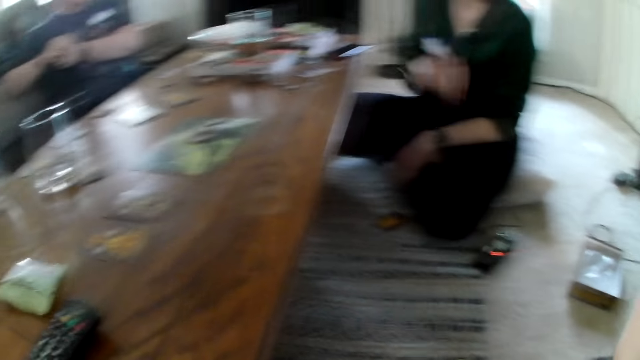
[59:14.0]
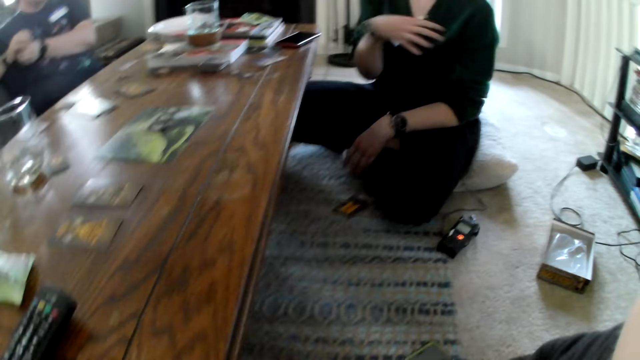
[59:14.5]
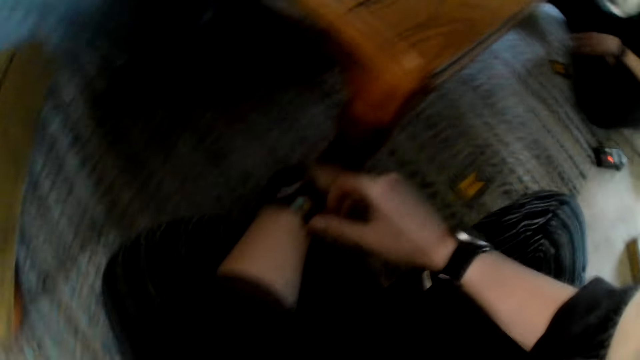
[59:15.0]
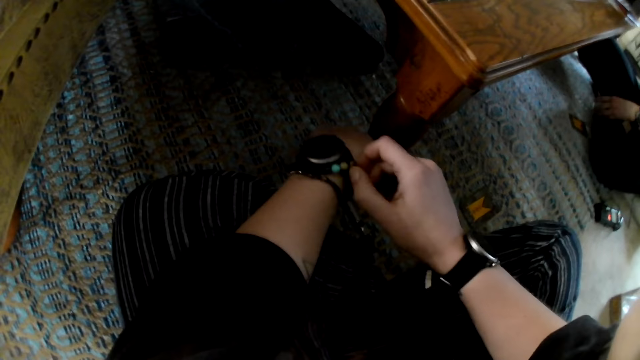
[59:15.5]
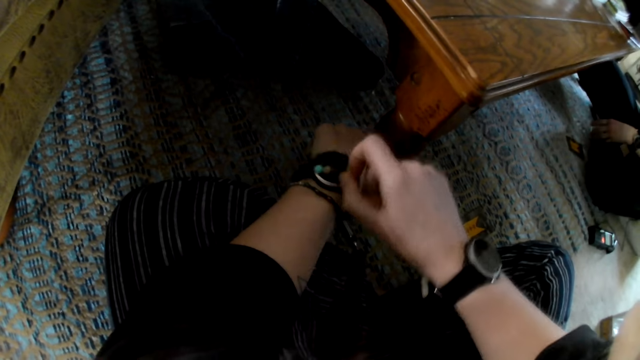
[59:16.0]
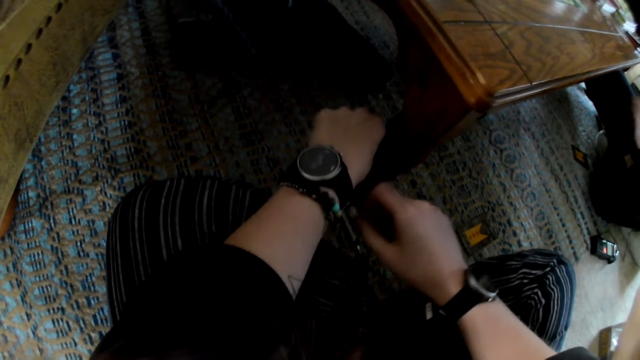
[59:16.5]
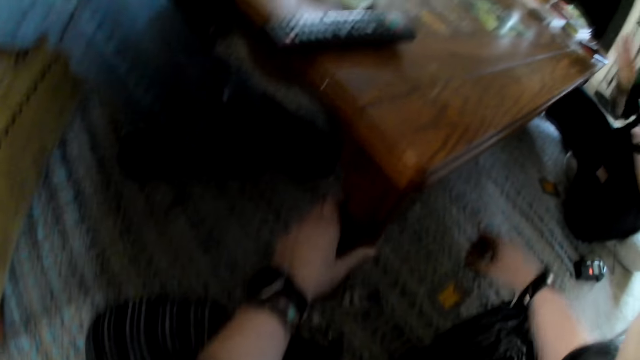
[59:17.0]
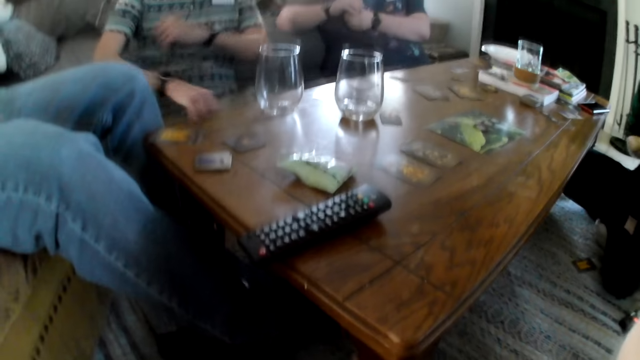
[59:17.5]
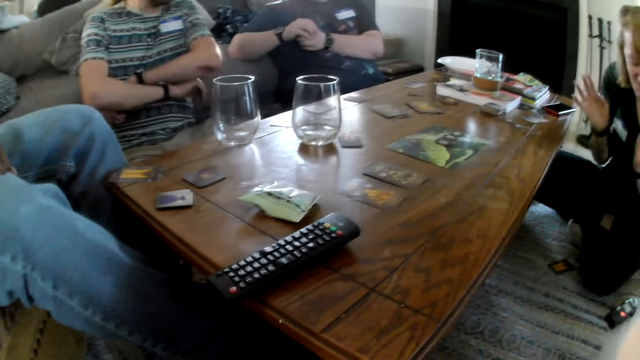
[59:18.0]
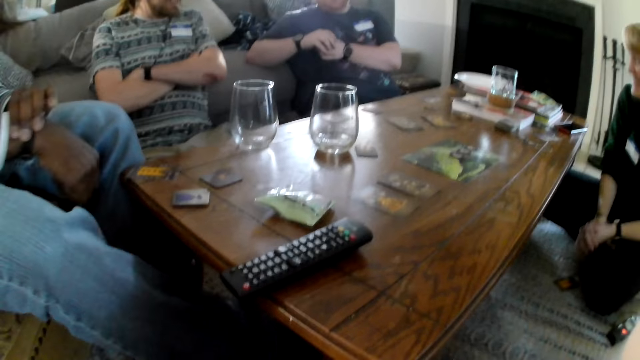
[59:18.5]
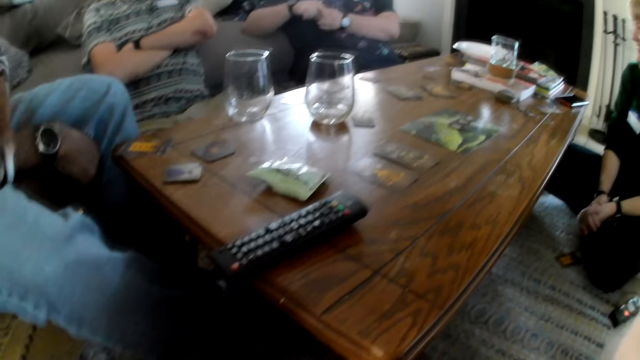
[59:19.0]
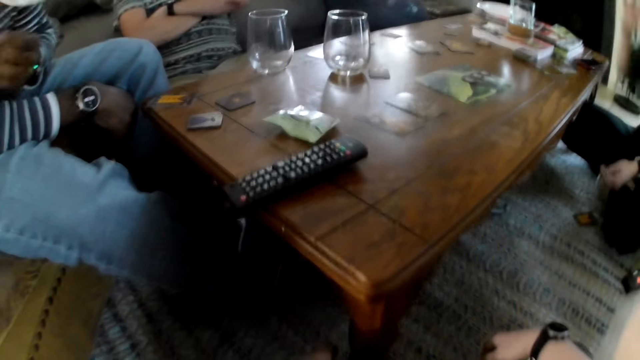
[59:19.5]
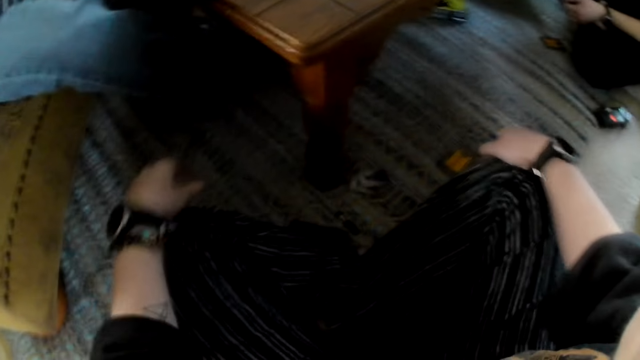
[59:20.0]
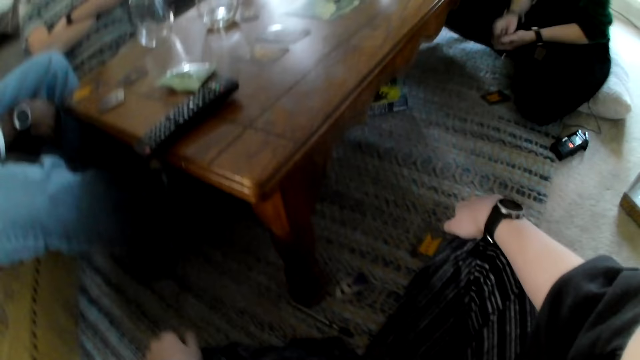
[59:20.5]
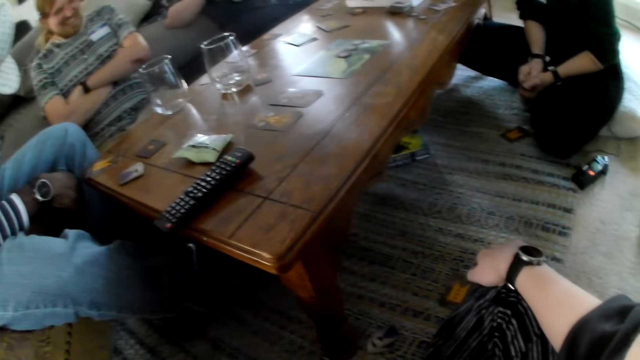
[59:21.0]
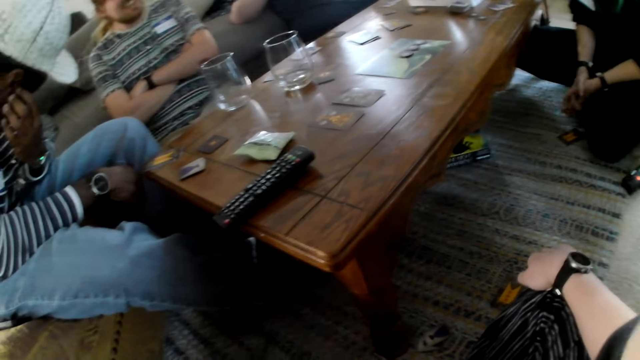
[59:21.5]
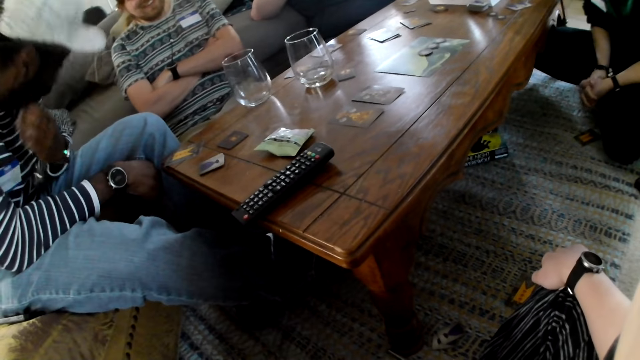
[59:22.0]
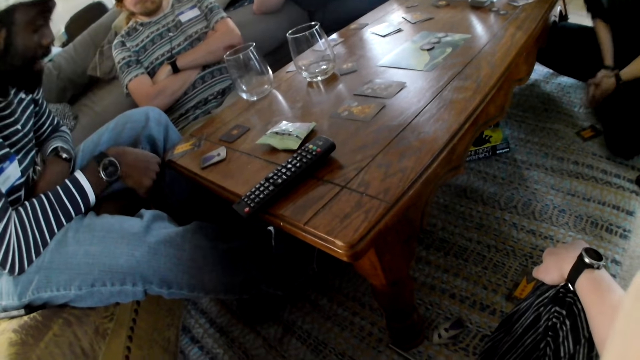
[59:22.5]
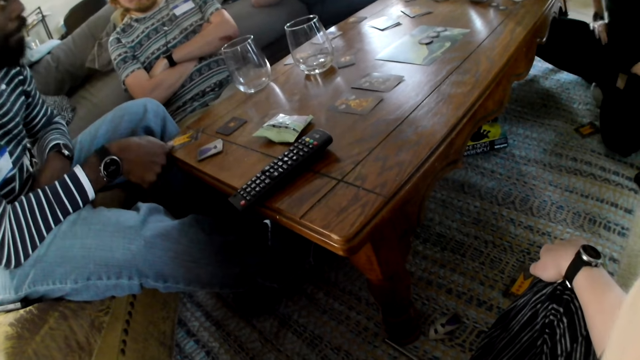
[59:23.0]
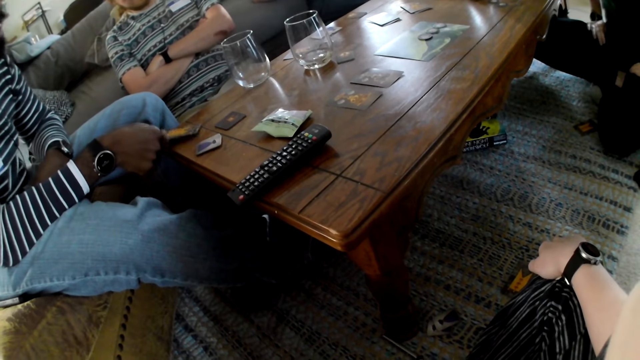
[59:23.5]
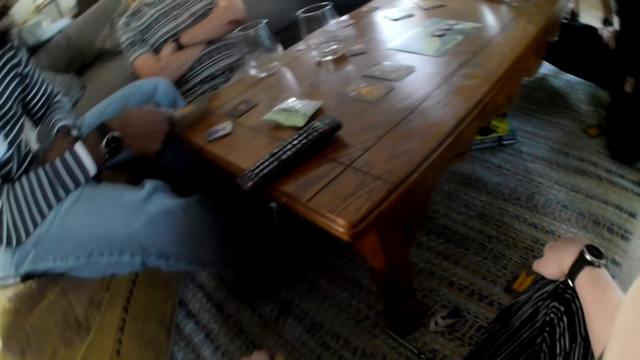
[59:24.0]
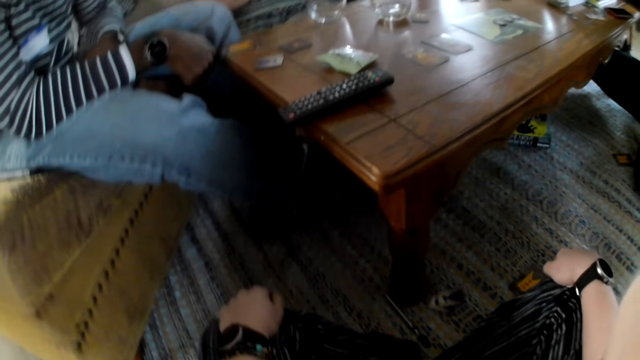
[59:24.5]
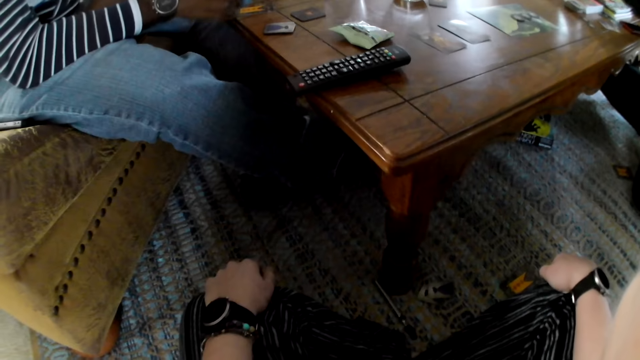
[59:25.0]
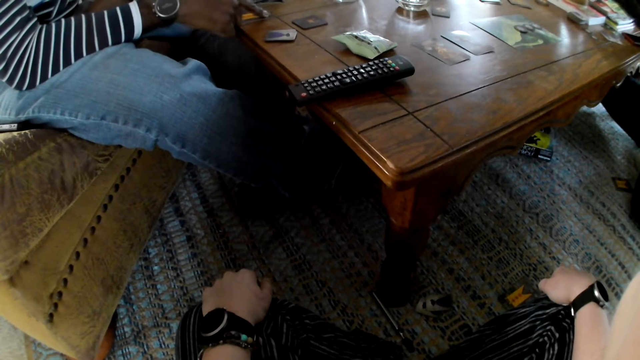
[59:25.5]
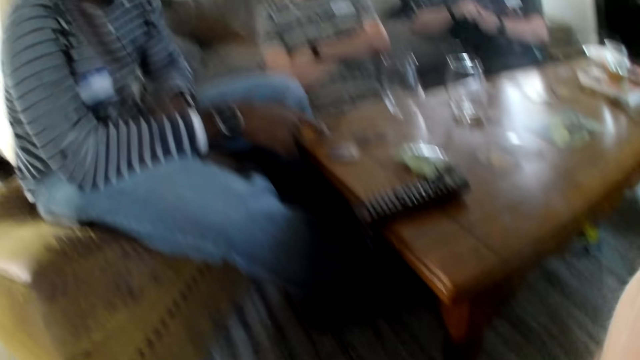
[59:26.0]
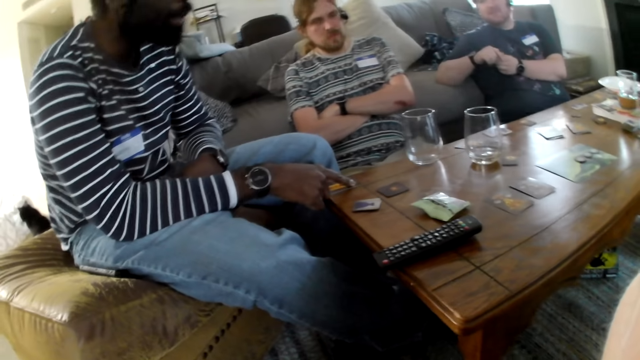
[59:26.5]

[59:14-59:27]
The camera wearer adjusts a bracelet on her wrist with her left hand. She touches the bracelet. She looks around. The man lifts a card from a table with his right hand and drops the card on the table with his right hand.

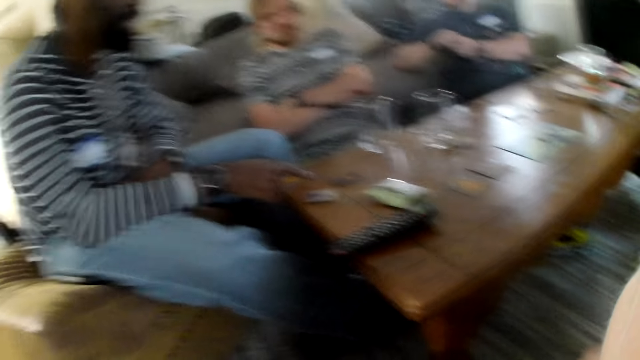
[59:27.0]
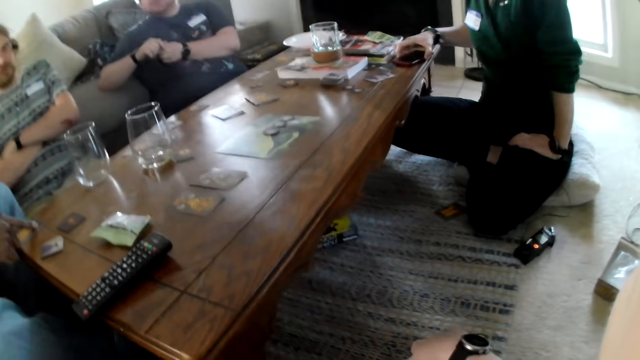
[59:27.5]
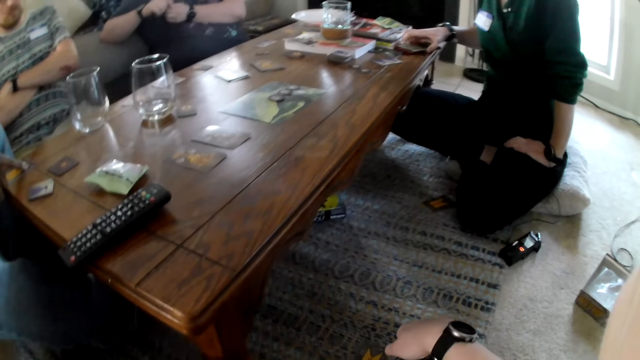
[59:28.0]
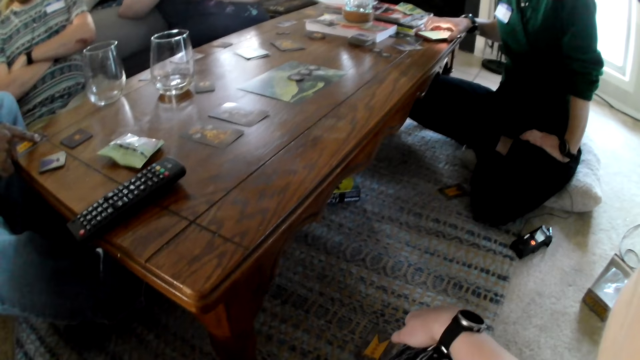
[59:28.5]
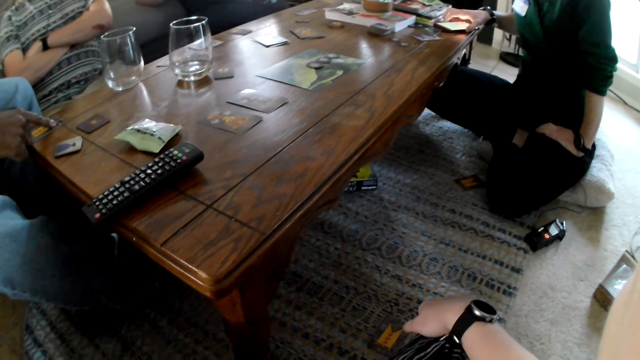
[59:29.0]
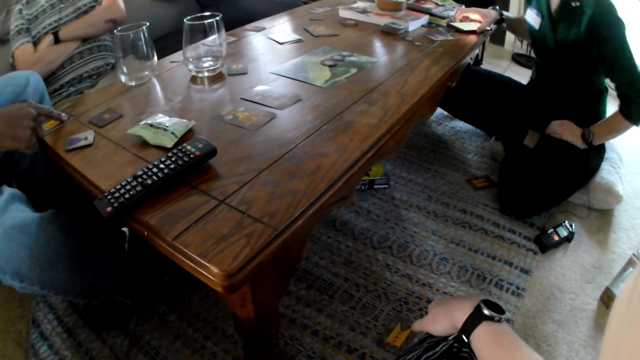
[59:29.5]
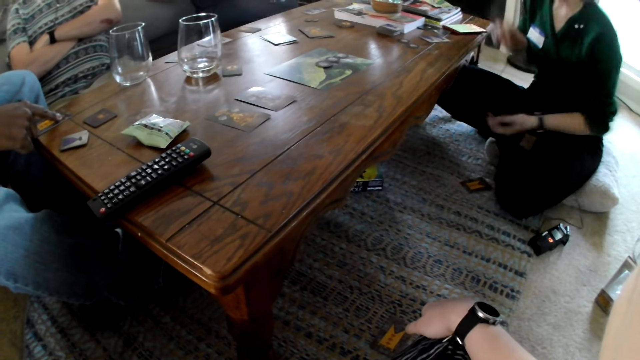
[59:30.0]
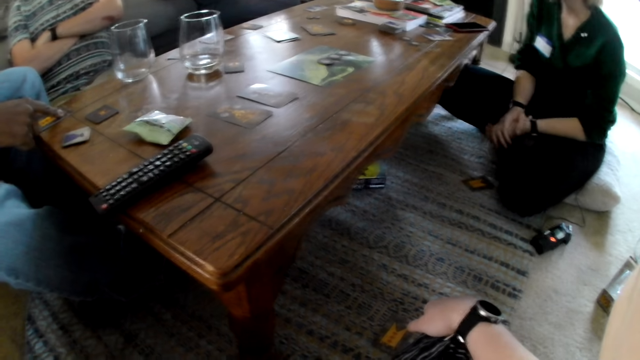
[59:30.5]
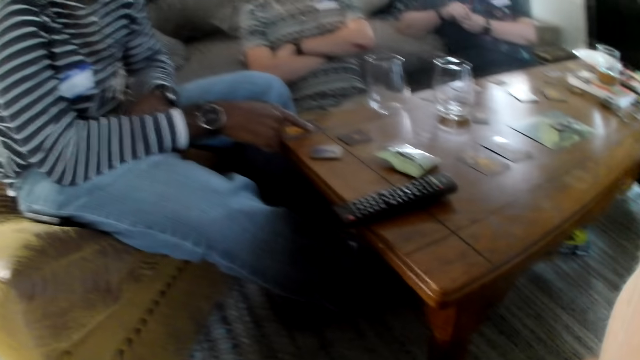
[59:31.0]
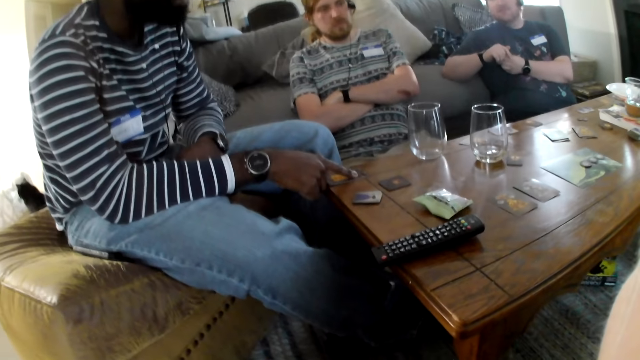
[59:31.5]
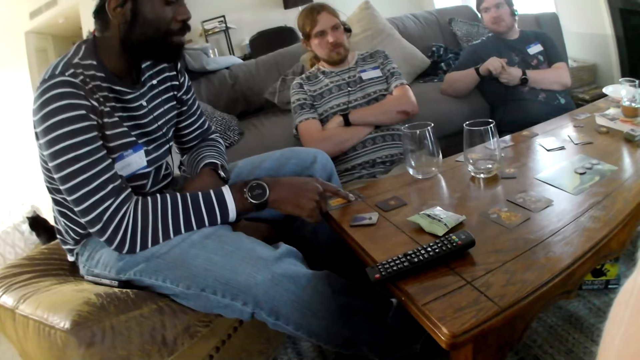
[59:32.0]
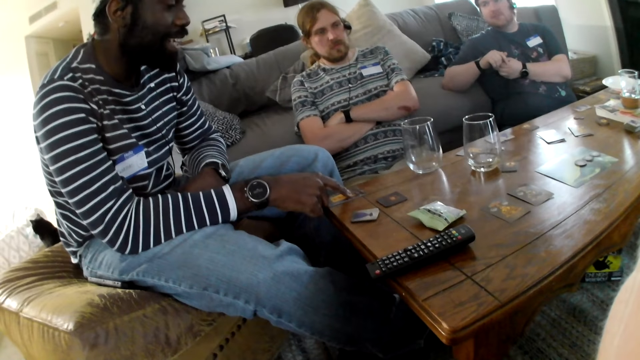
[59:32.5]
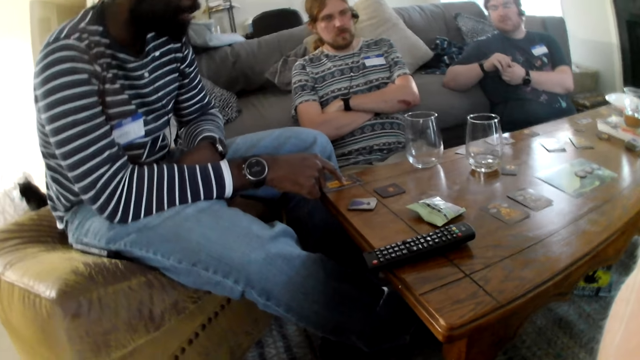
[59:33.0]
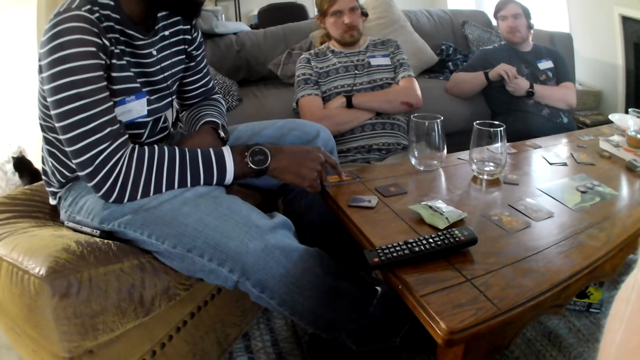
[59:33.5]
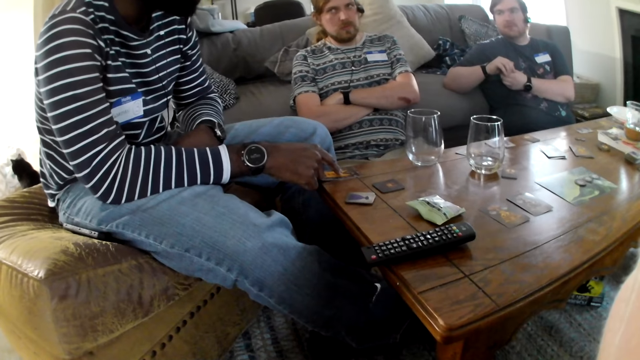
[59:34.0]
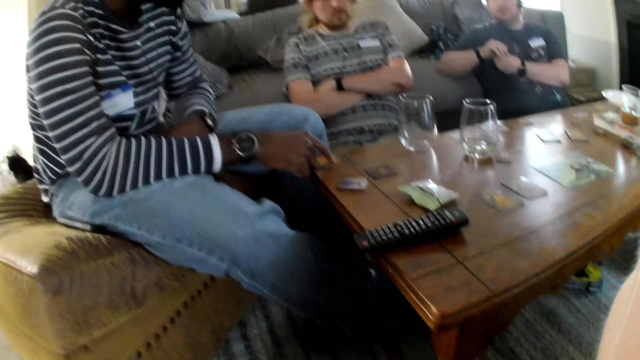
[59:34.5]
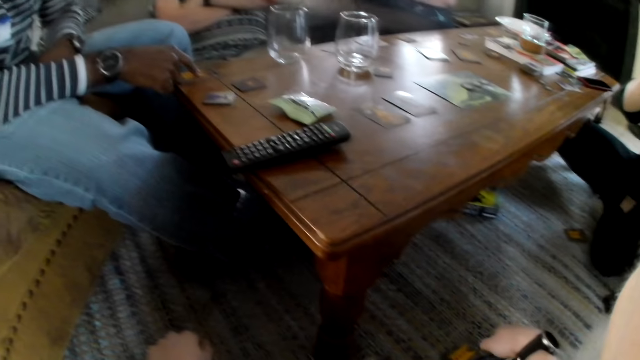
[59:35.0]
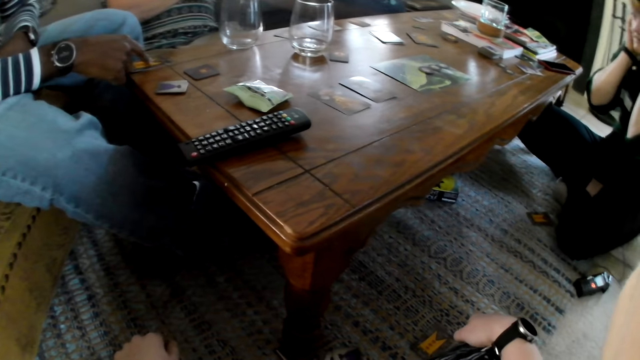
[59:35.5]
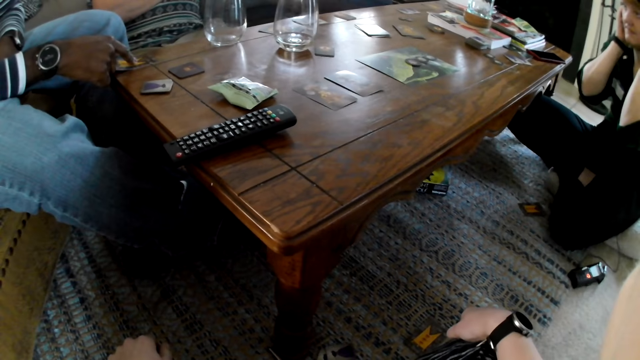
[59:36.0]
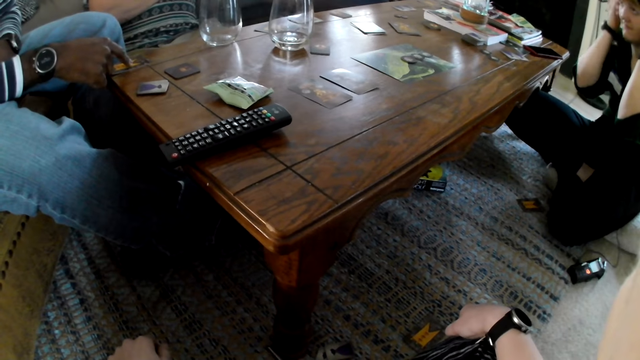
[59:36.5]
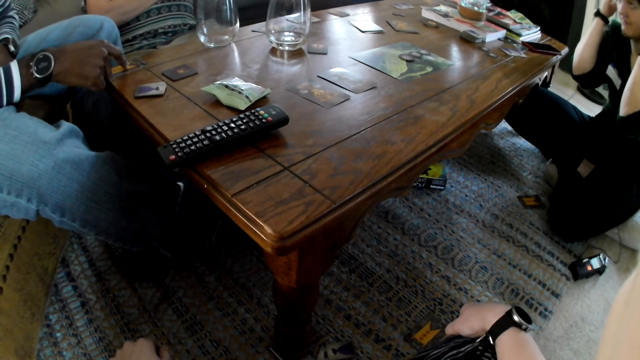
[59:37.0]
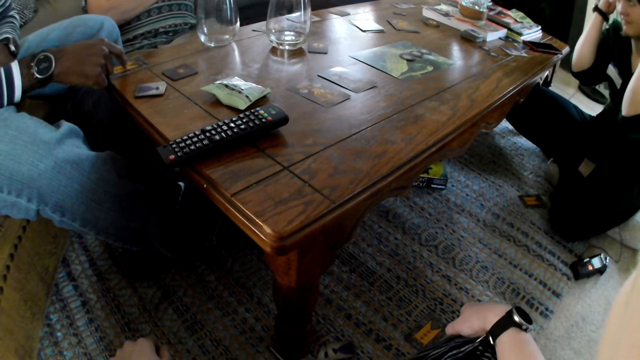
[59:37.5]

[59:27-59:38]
The woman operates a phone on the table with her right hand. The woman converses with the man, another man, a third man and the camera wearer. The first man converses with the other men, the woman and the camera wearer. The woman adjusts her hair with both hands.
